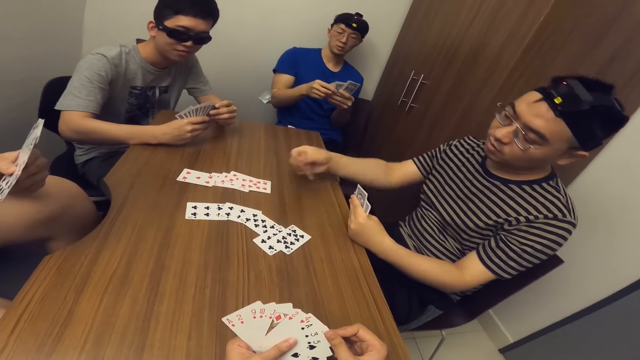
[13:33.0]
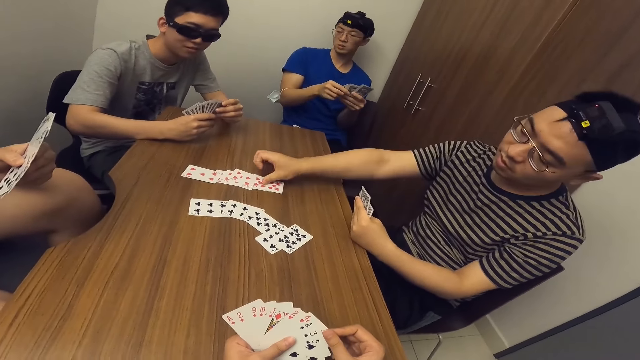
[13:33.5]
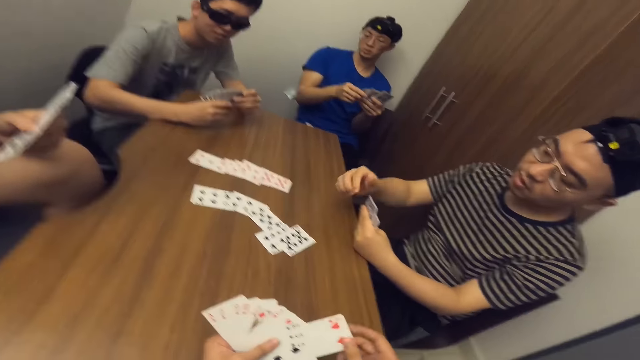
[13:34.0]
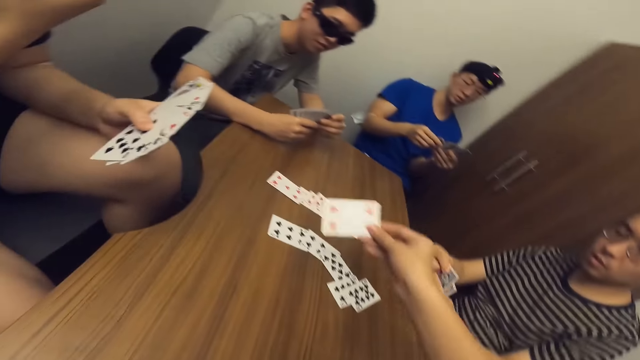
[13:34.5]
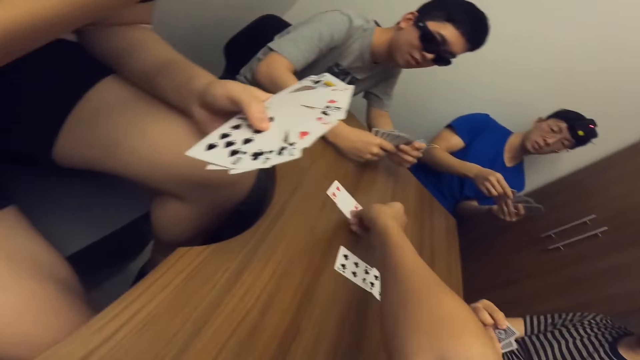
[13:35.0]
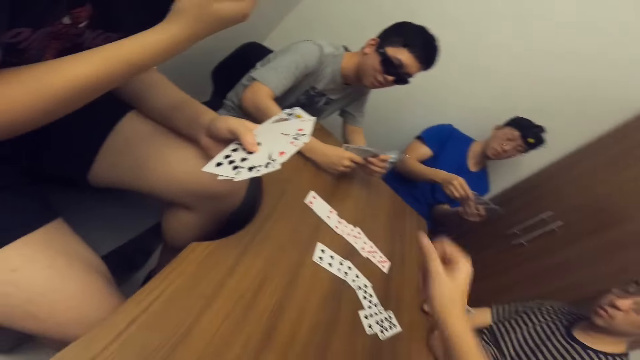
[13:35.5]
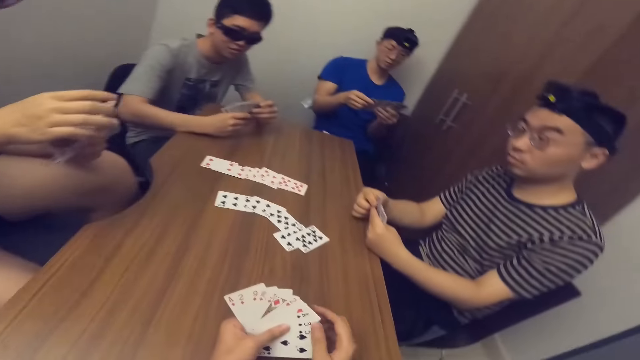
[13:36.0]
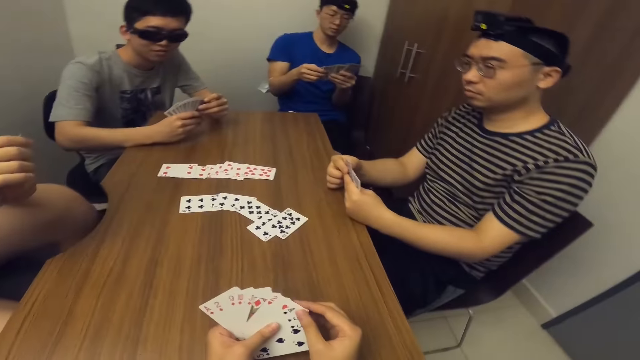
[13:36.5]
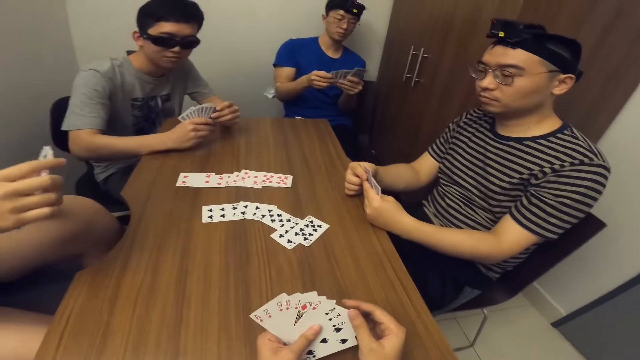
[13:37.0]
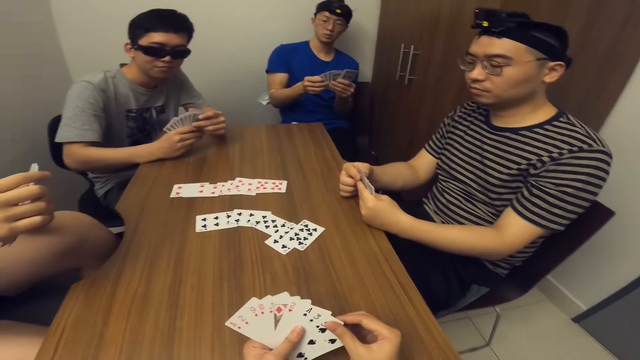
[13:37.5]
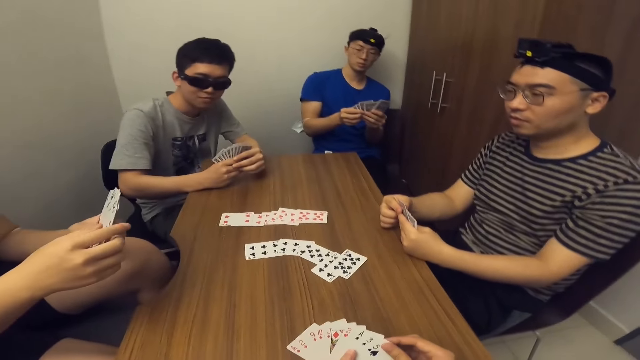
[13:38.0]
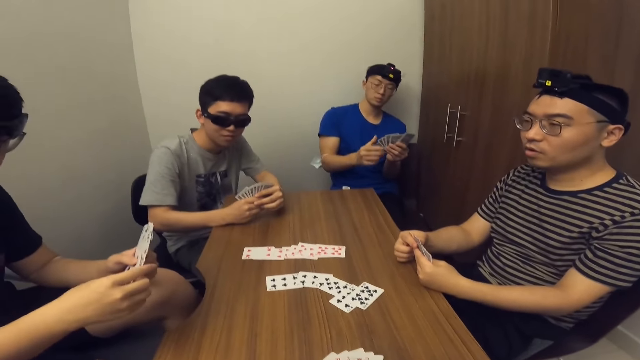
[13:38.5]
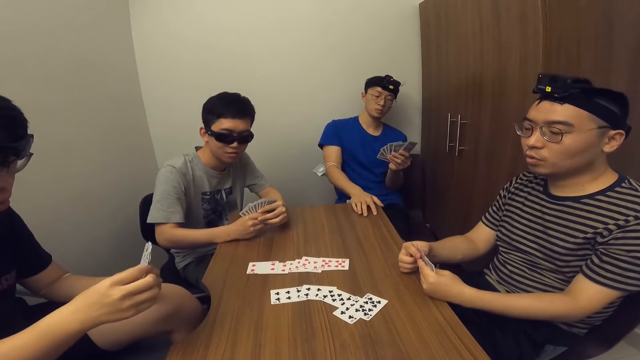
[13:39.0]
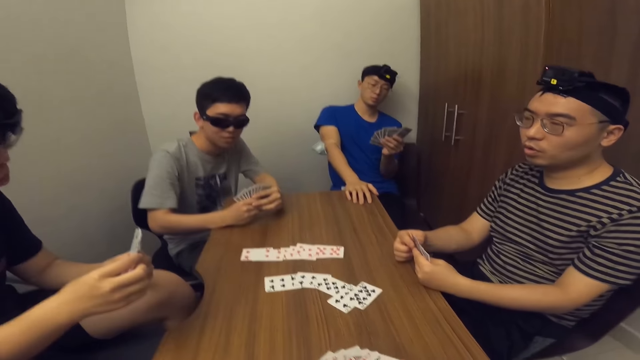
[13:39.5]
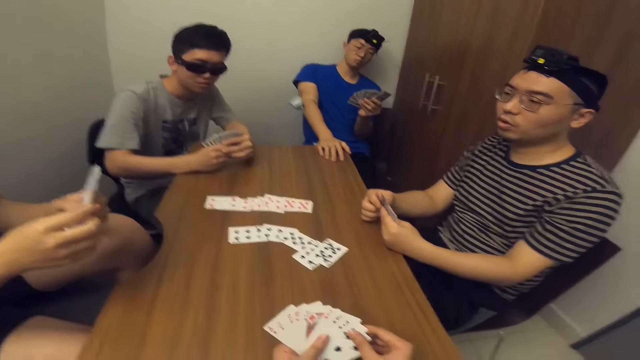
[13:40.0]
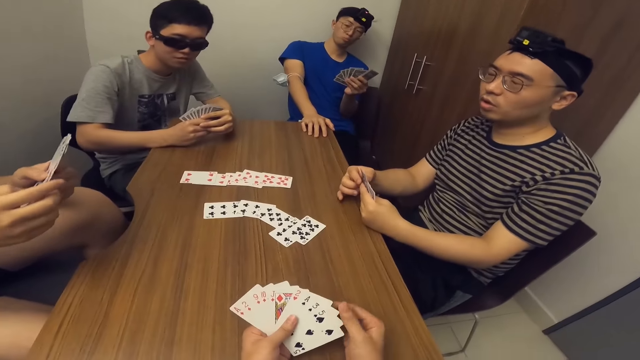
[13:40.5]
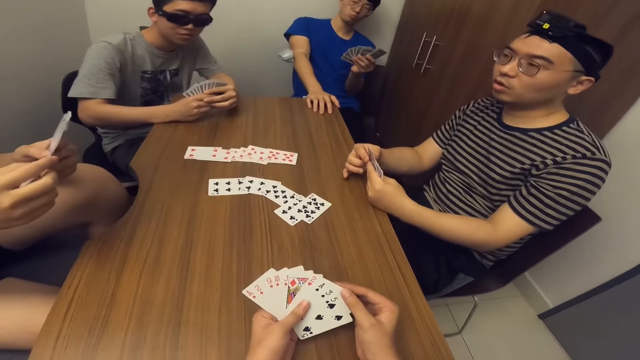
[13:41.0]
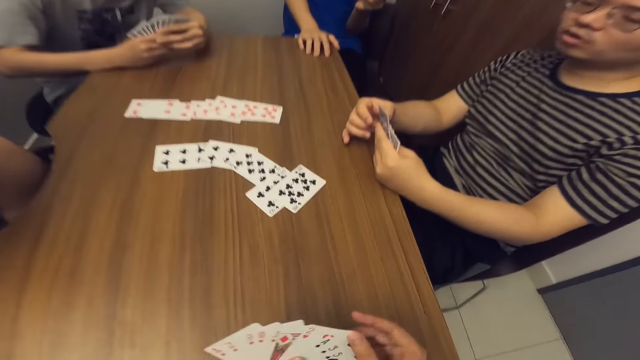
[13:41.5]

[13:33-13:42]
A man places a card on the table with his right hand. The camera wearer places a card on the table with his right hand. Another man places his right hand on the table.

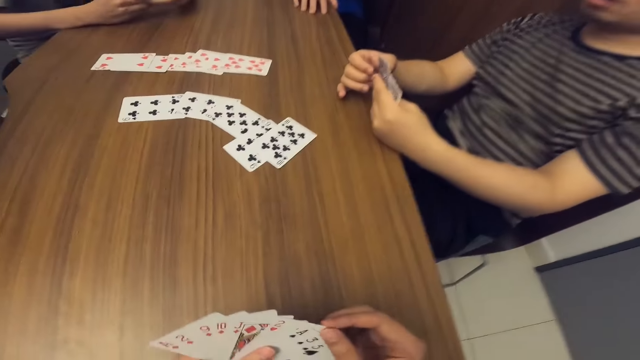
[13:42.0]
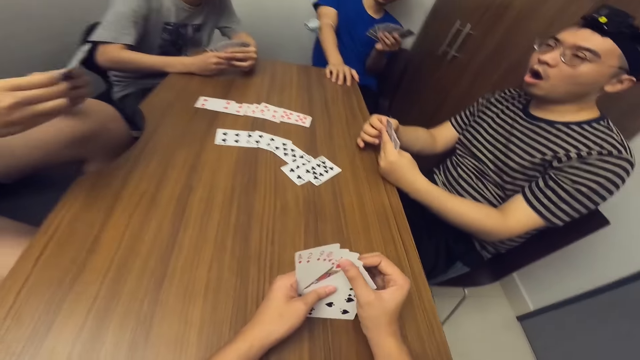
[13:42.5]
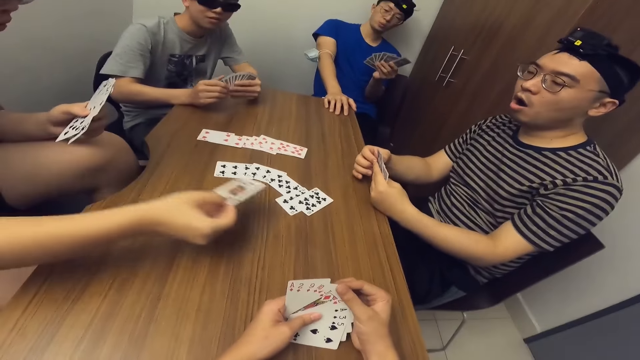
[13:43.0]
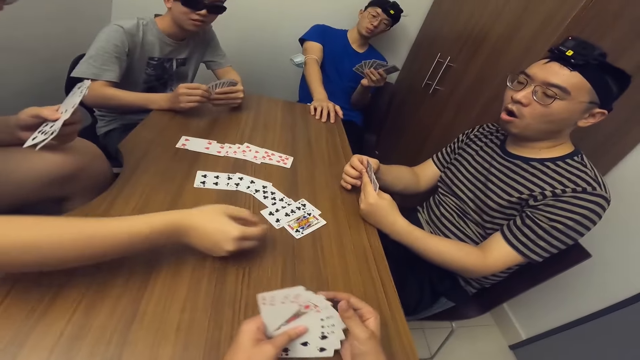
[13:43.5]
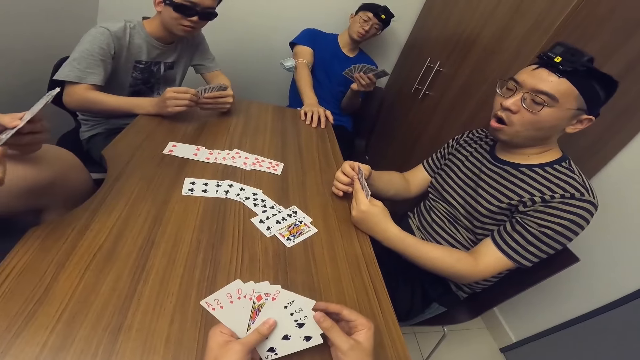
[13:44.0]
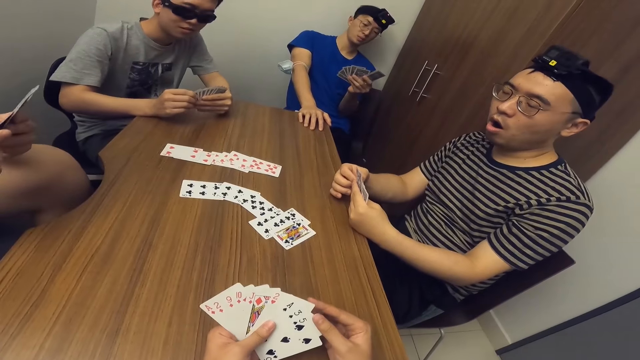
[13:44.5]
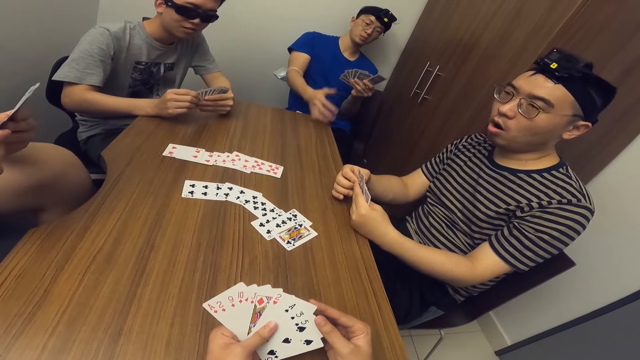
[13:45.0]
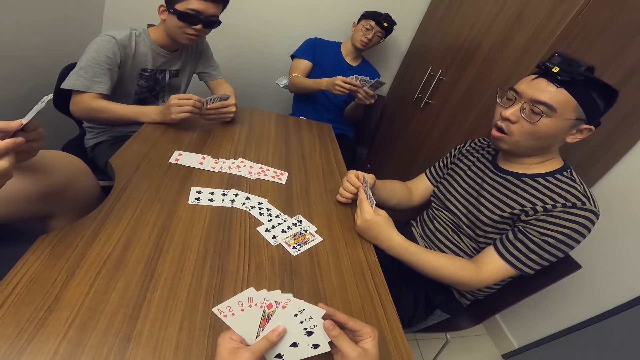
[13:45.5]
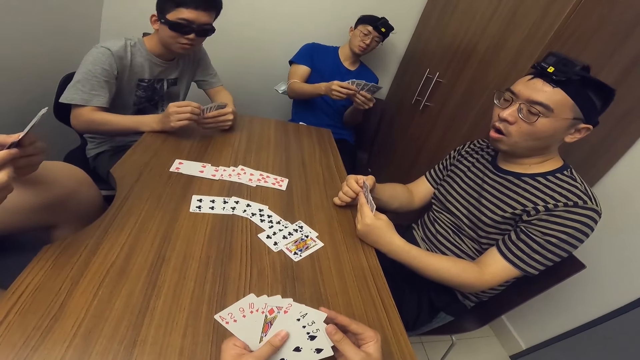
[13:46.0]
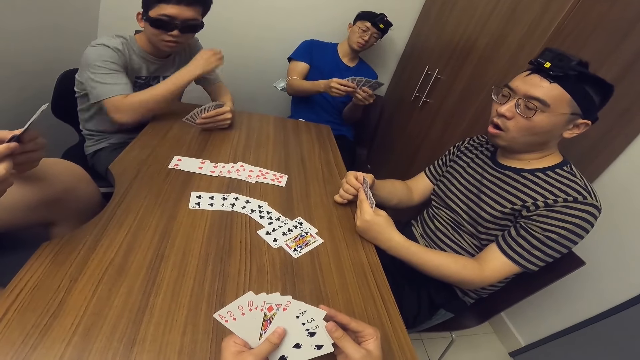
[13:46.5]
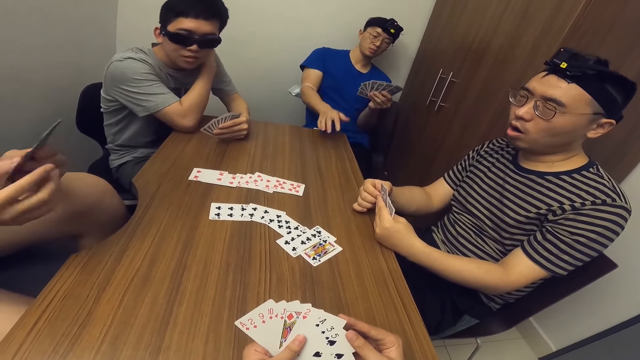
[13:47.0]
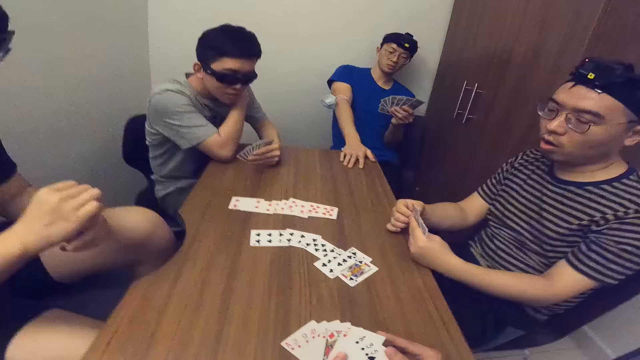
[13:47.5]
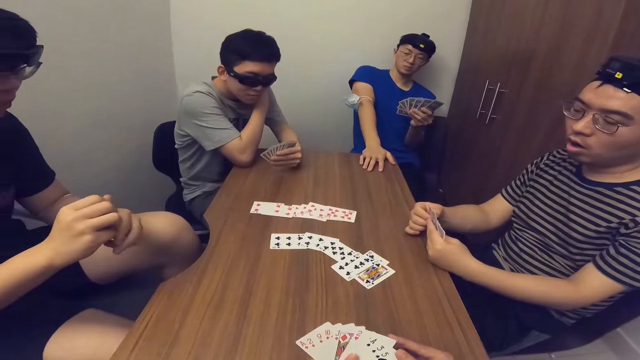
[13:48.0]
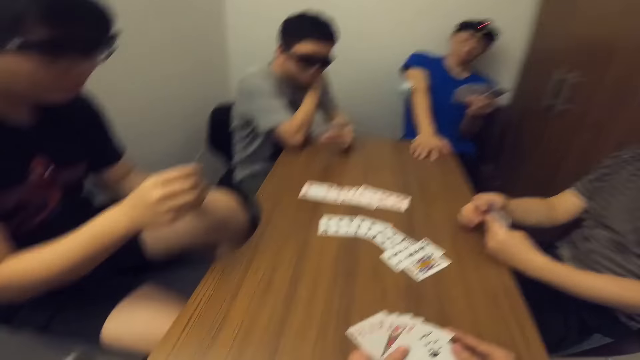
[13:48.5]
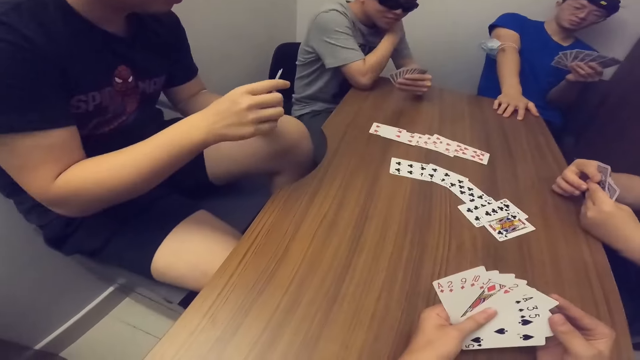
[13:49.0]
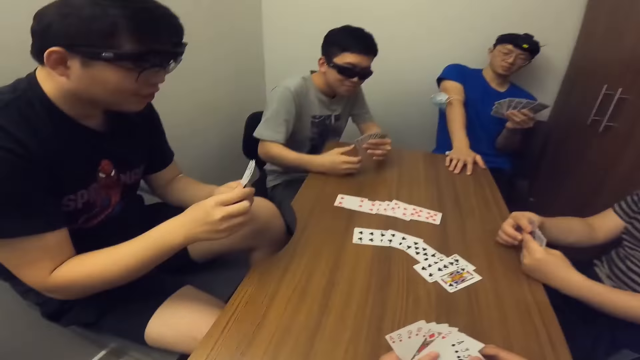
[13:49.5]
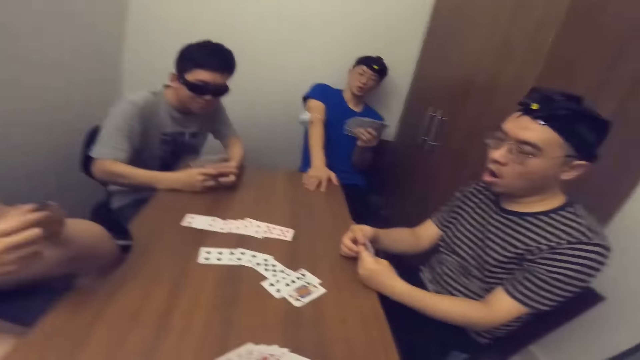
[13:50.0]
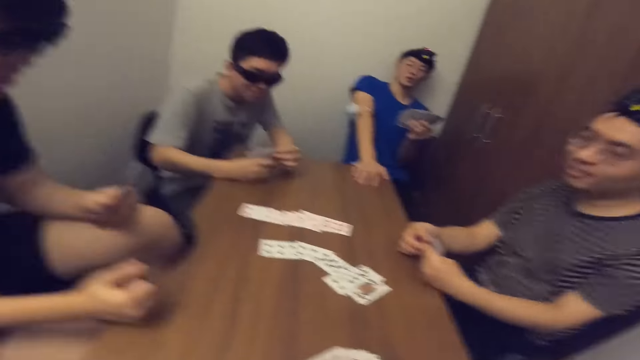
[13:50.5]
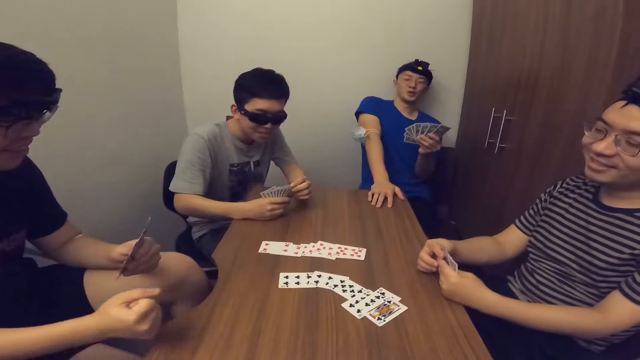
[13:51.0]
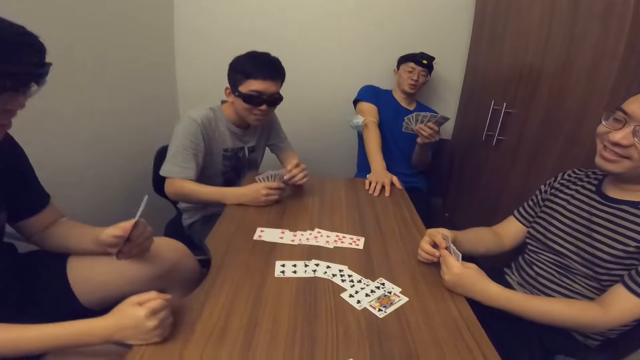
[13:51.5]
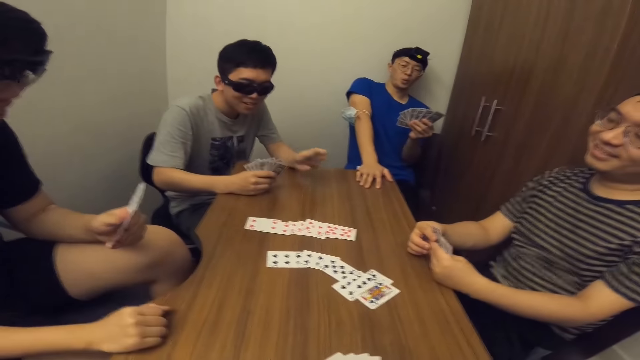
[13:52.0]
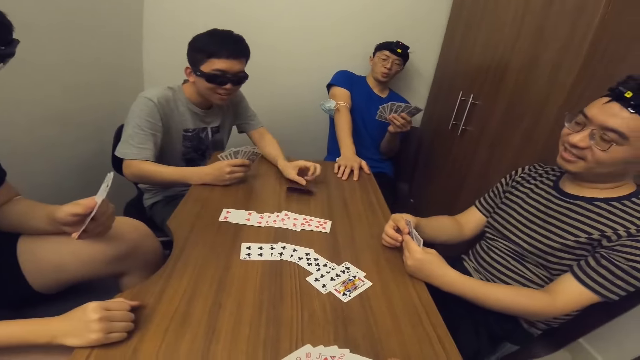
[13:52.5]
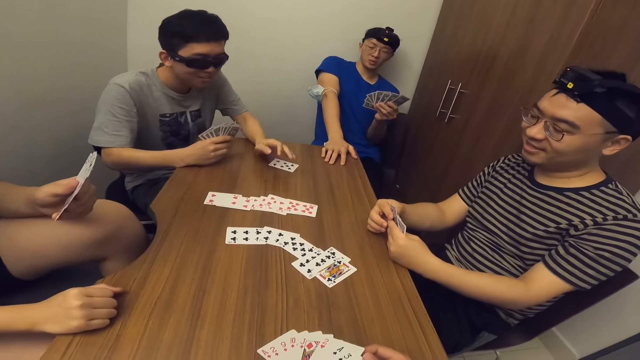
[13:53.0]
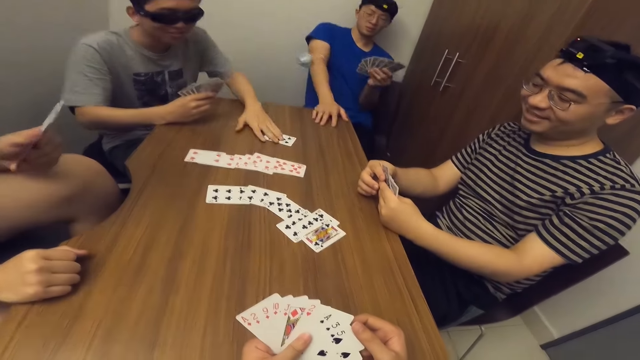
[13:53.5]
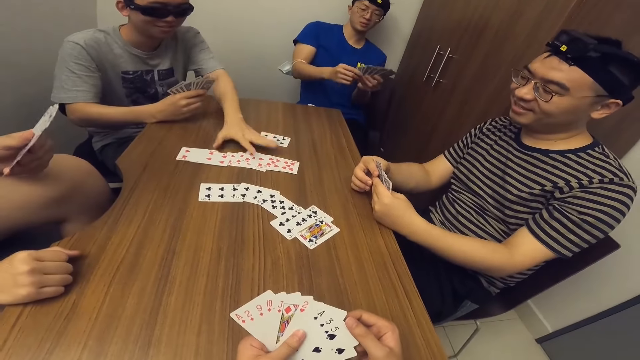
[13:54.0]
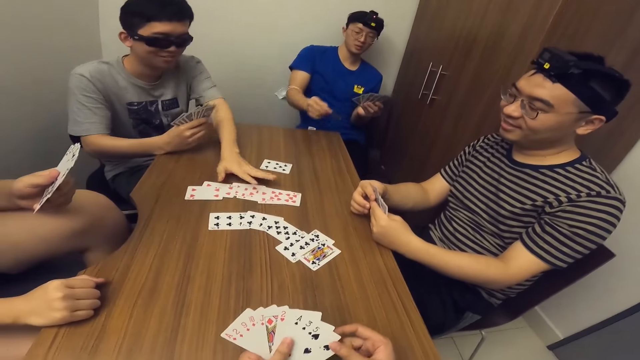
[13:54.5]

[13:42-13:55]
A man places a card on the table with his right hand. Another man arranges the cards. The camera wearer looks around. The second man taps the table. A third man places a card on the table with his left hand and adjusts the cards on the table with his left hand.
